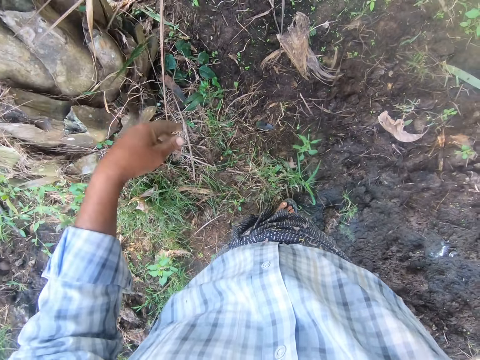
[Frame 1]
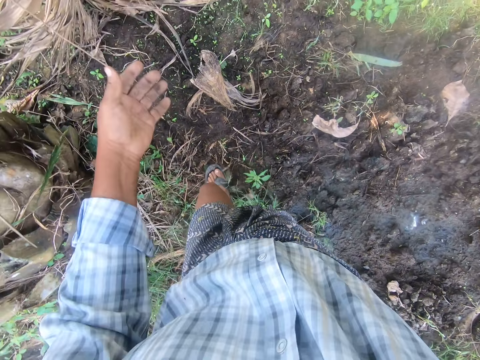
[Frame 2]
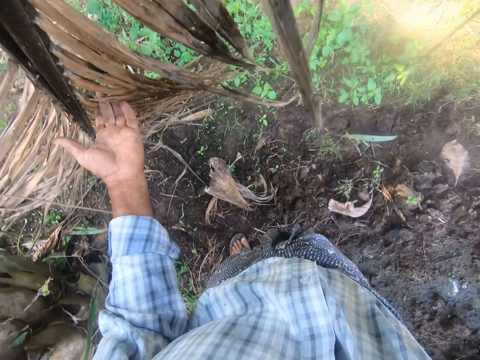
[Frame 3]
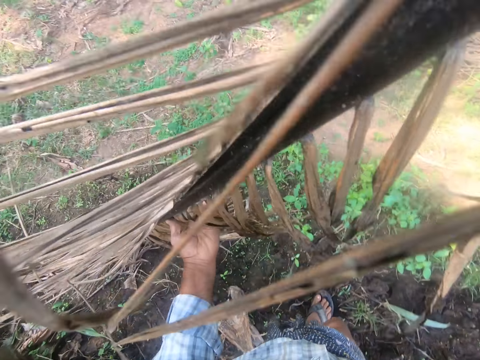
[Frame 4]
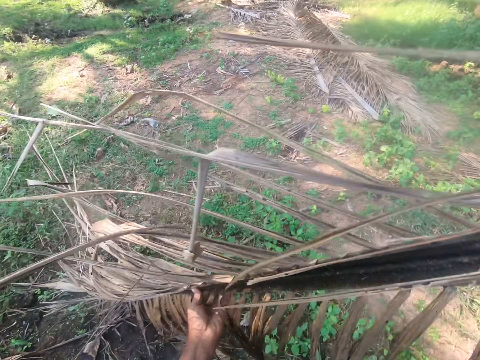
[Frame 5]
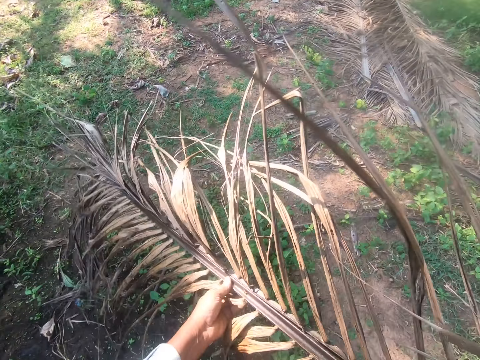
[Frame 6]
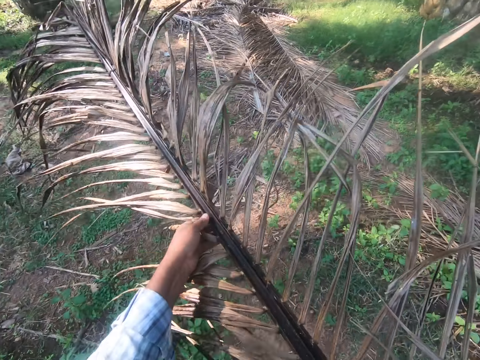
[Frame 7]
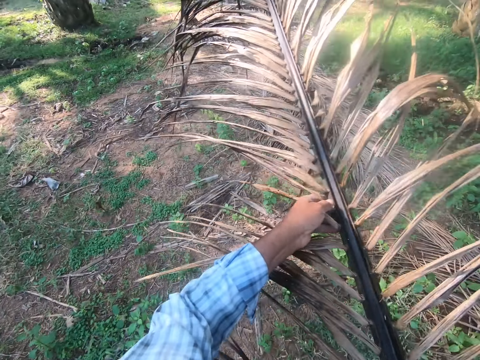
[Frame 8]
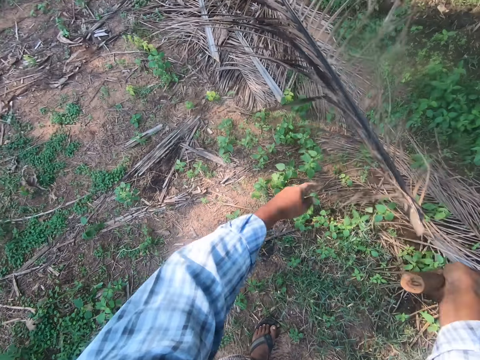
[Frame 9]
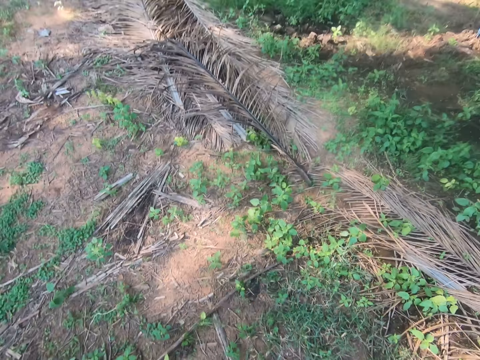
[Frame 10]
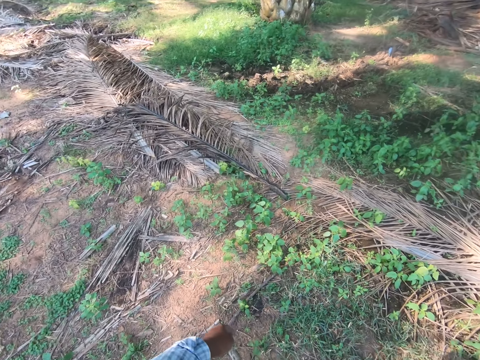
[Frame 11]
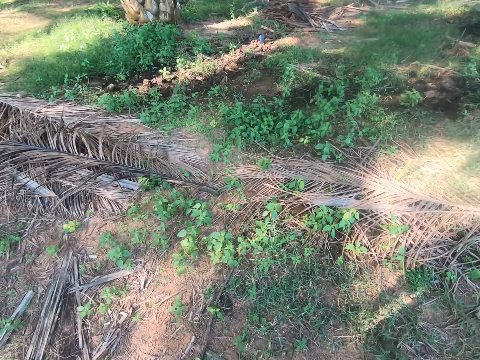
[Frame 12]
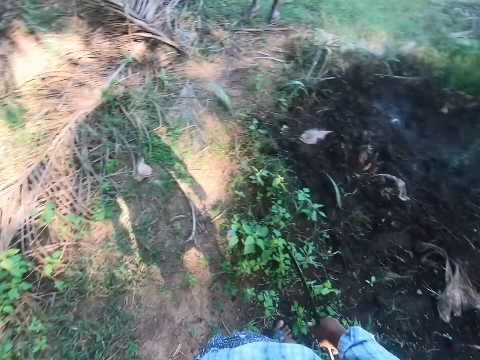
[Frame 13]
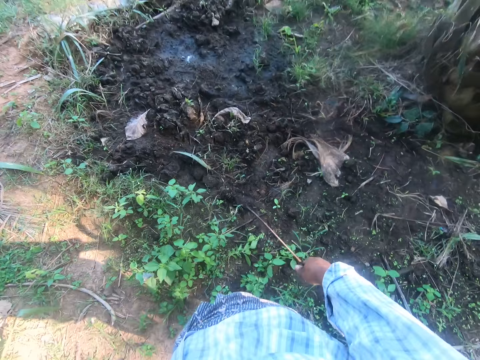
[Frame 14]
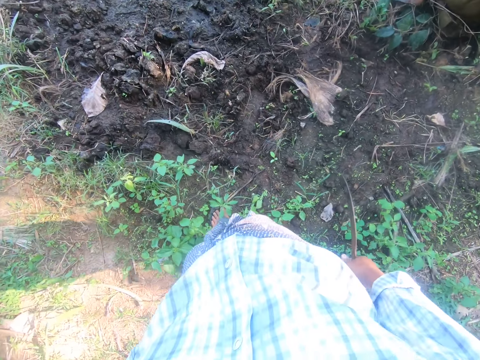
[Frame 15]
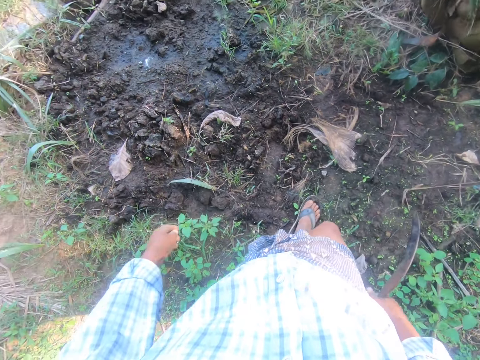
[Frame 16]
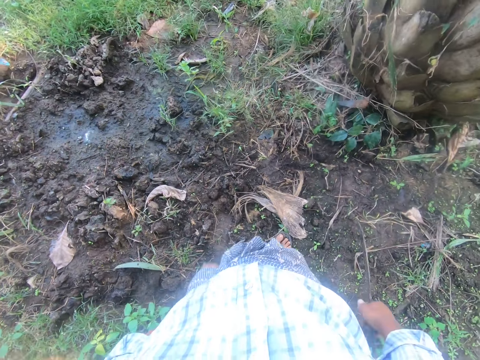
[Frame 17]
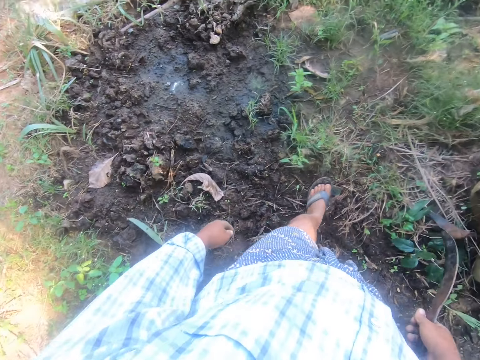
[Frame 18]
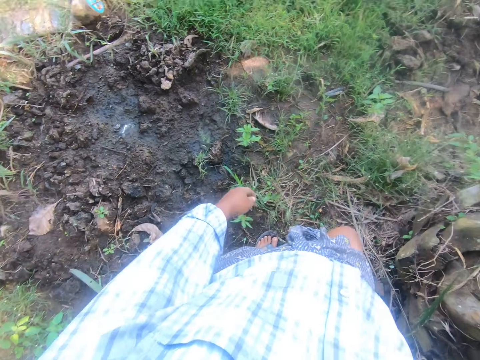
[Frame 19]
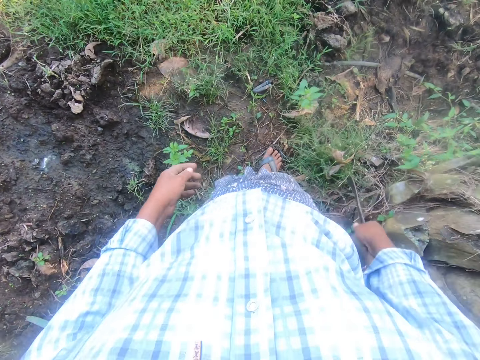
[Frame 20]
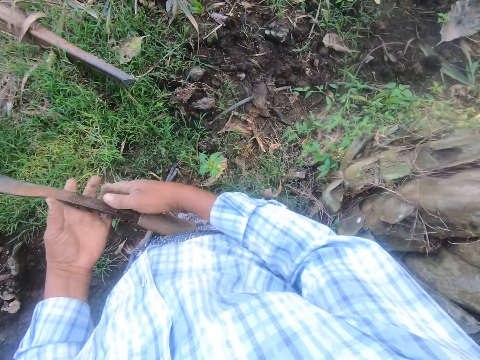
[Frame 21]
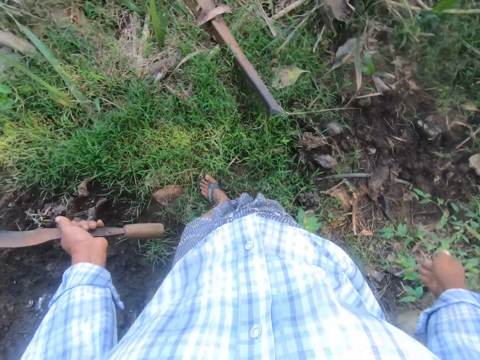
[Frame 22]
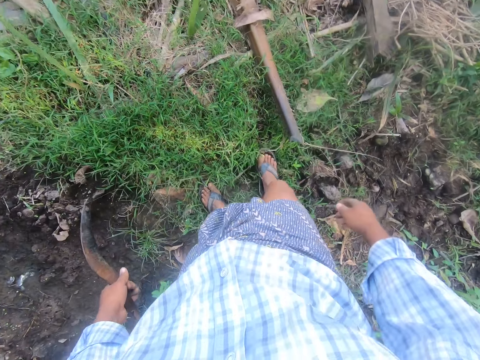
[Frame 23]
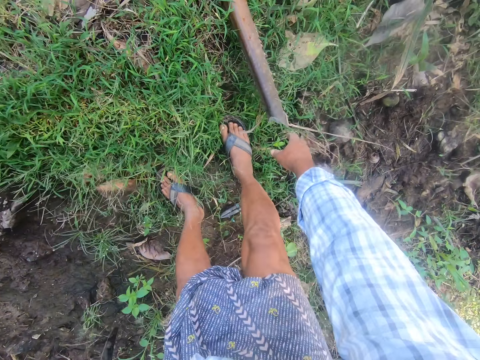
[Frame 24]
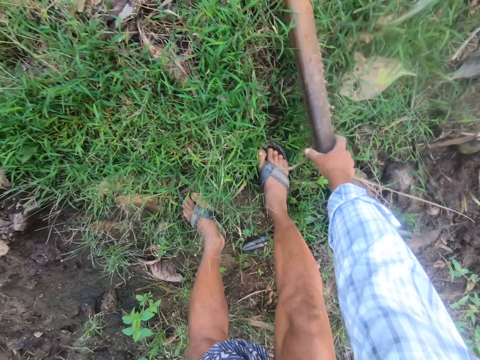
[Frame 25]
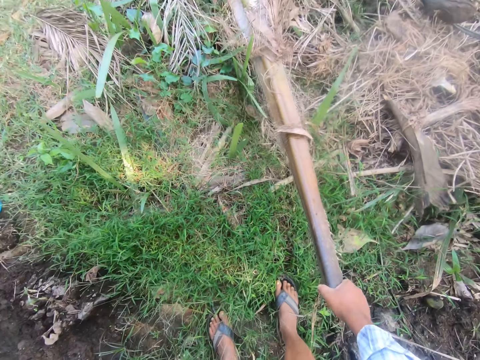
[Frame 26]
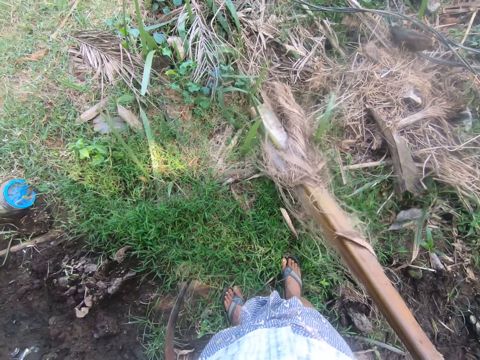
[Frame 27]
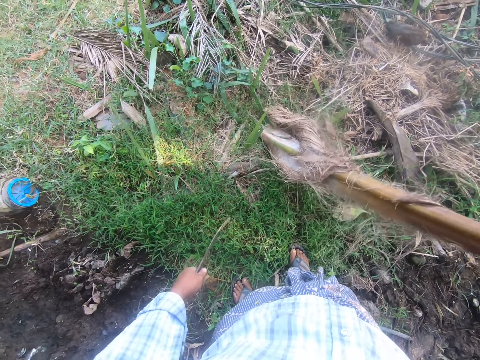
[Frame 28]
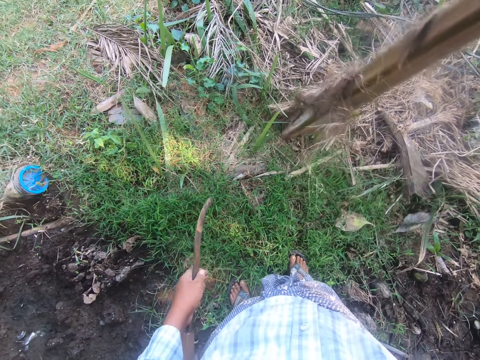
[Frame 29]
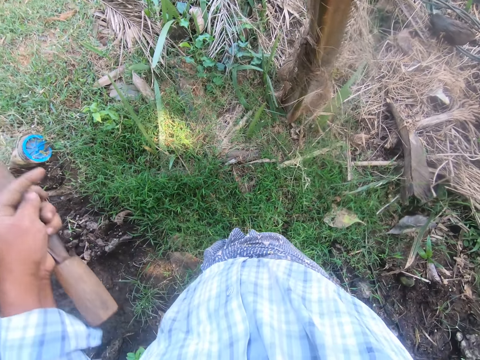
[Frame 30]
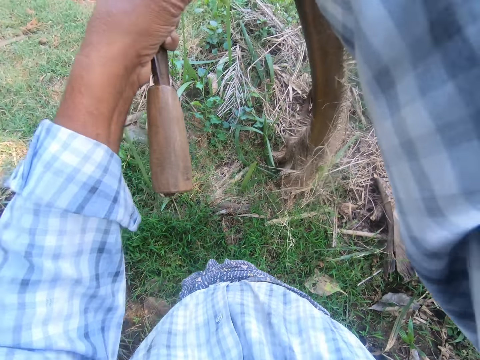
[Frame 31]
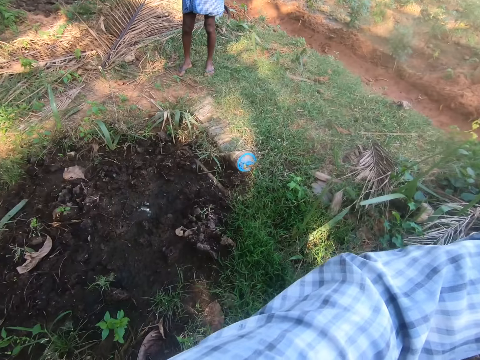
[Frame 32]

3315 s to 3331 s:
The camera wearer carries the palm frond with both hands. He drops the palm frond on a pile of palm fronds. He looks around and walks around. He picks up a palm frond end.

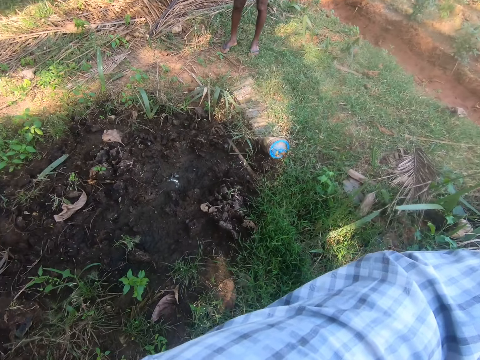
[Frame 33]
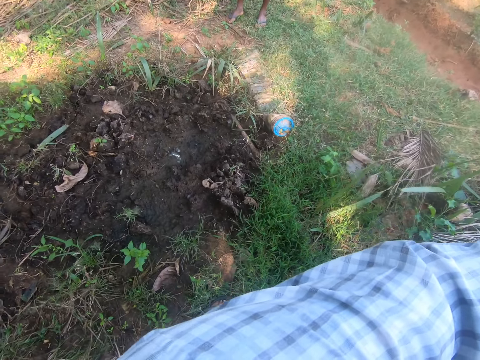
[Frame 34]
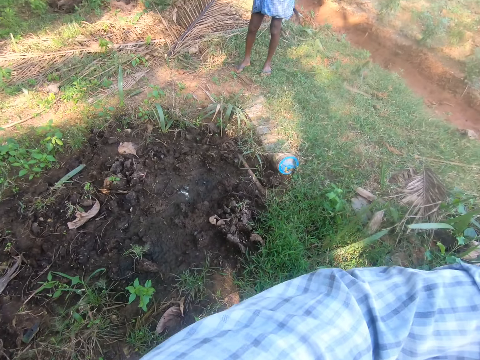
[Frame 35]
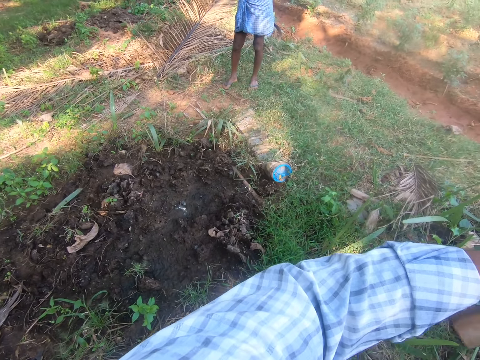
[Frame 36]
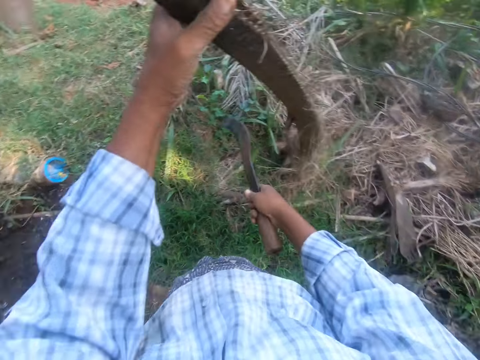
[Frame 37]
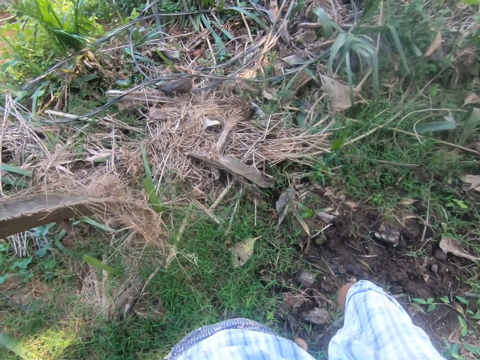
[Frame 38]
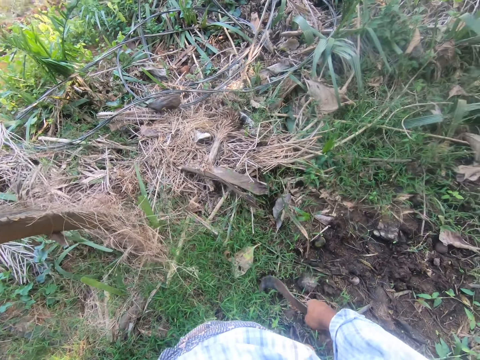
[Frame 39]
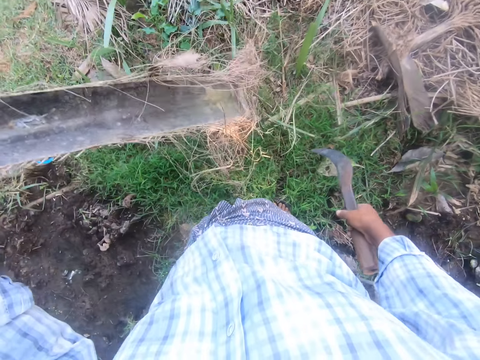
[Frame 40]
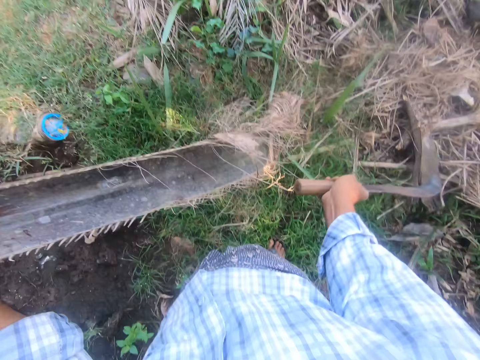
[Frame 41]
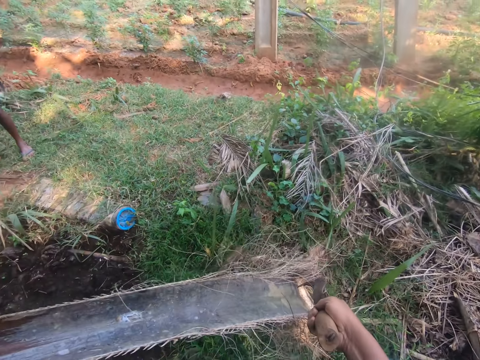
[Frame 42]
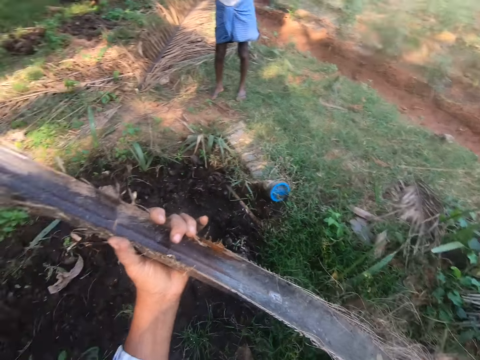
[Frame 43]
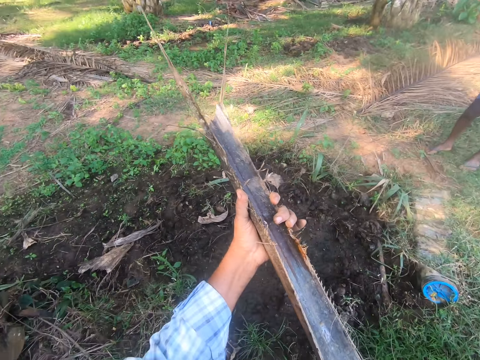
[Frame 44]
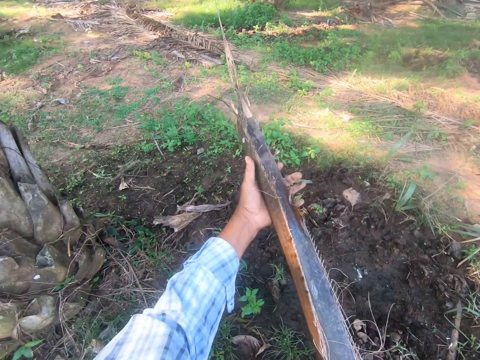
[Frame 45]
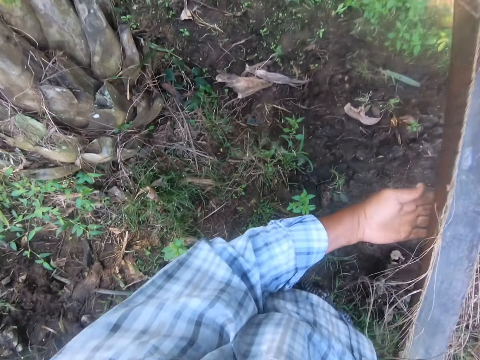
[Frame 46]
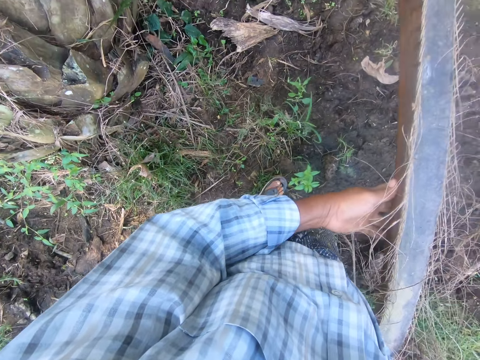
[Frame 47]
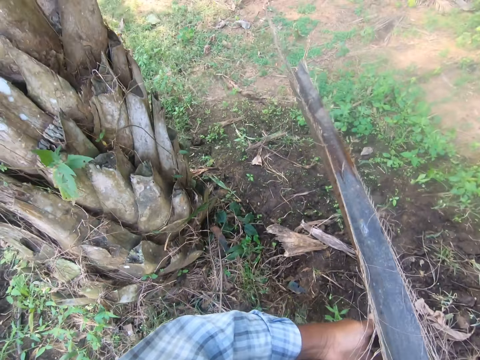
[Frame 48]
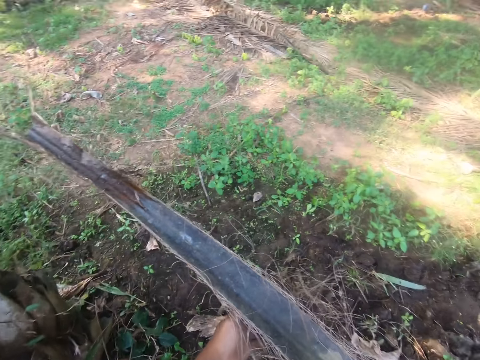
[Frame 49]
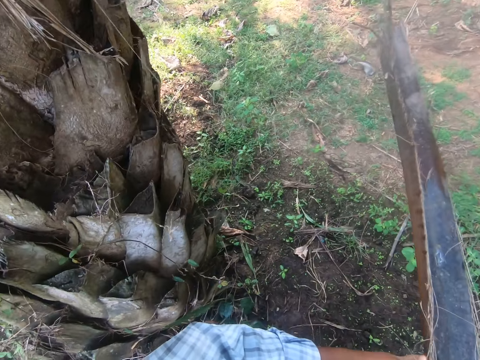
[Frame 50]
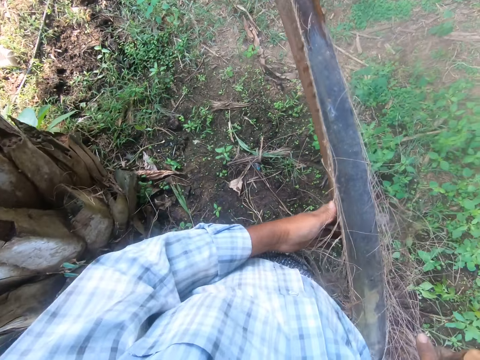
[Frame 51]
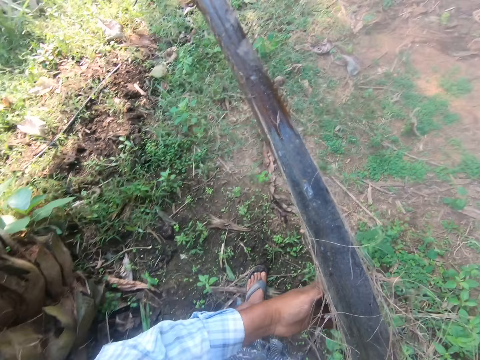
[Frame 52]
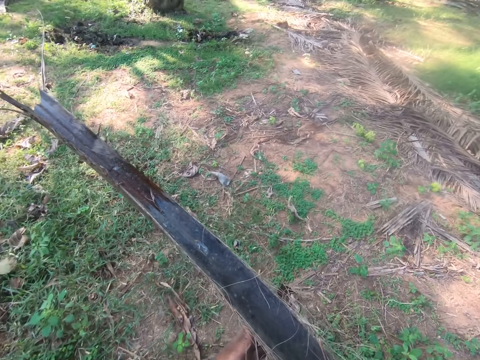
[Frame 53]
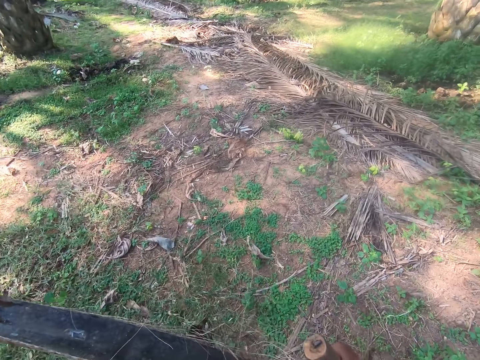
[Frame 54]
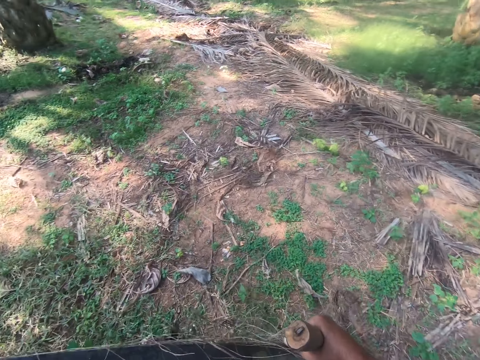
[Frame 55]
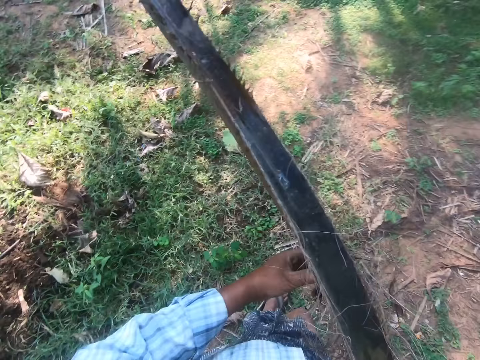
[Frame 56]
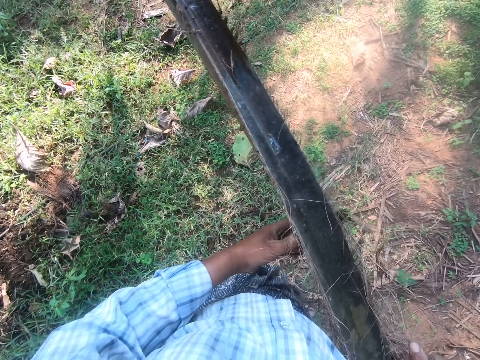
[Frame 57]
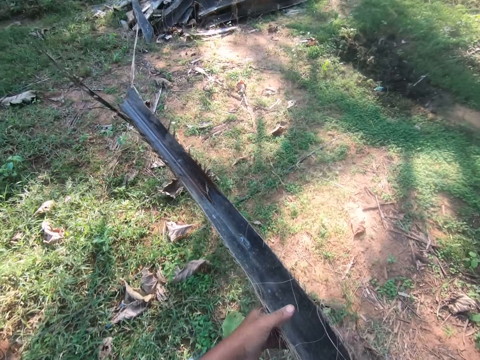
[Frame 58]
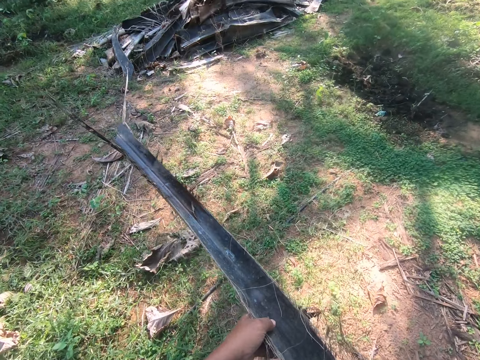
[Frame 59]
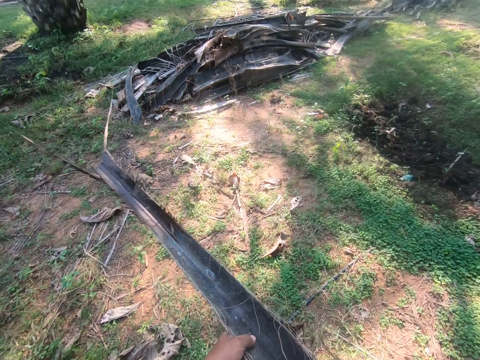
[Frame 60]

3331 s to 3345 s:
The camera wearer looks around. He hits the palm frond with the sickle in his left hand. He carries the palm frond with both hands. He walks around. He walks to a pile of palm fronds on the ground.
